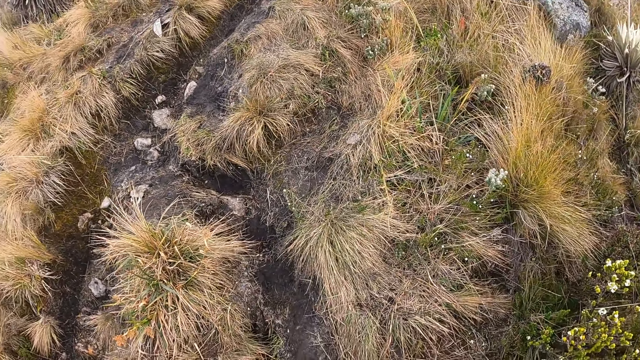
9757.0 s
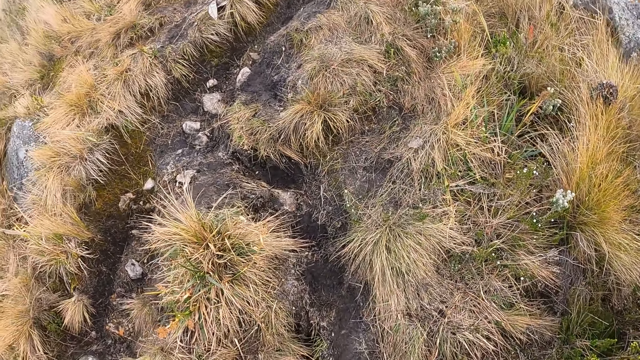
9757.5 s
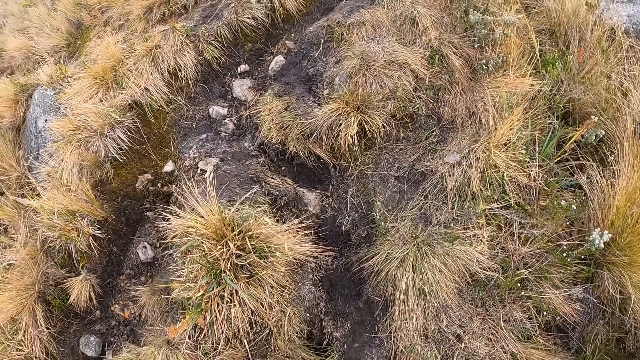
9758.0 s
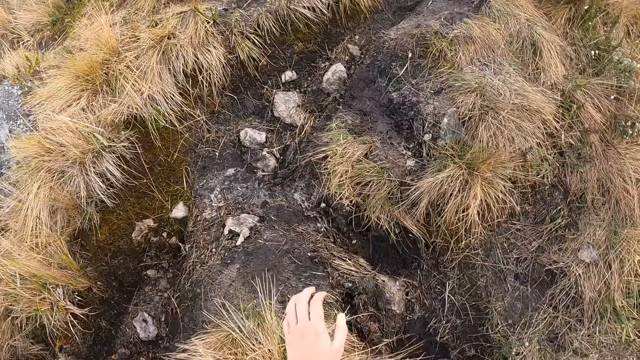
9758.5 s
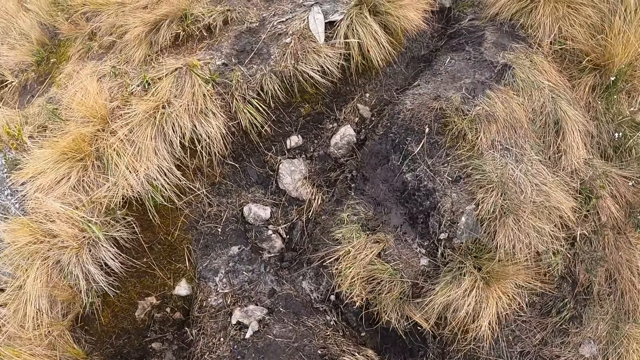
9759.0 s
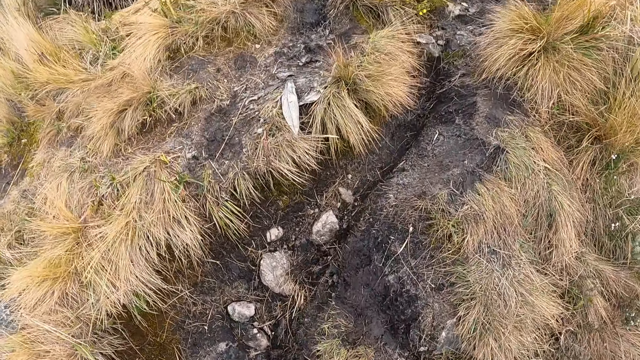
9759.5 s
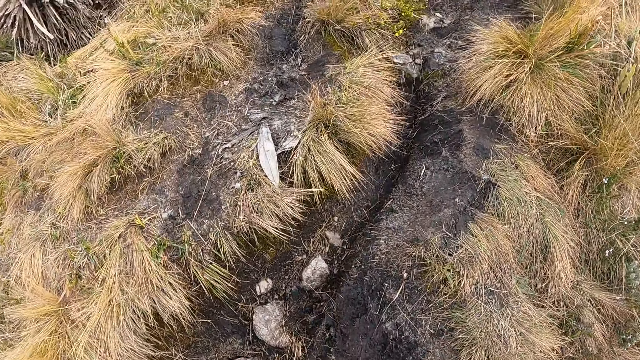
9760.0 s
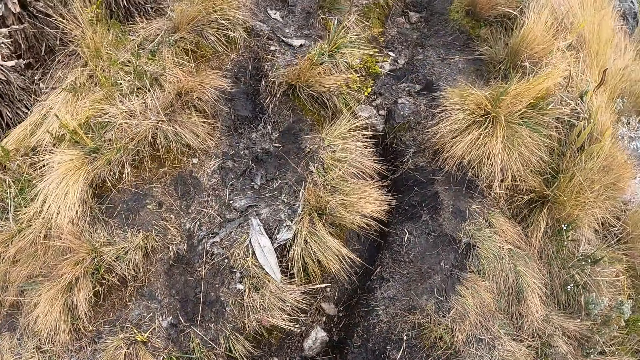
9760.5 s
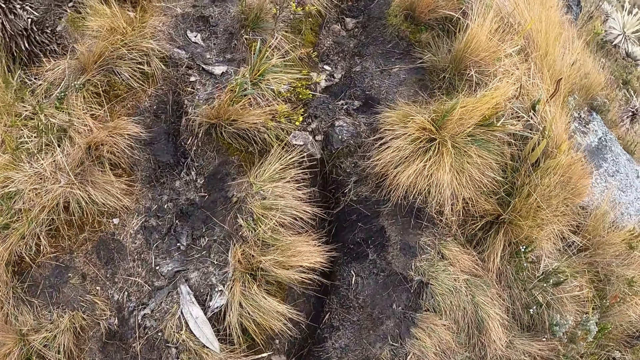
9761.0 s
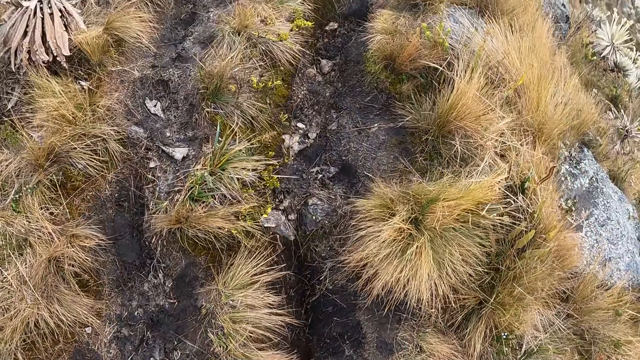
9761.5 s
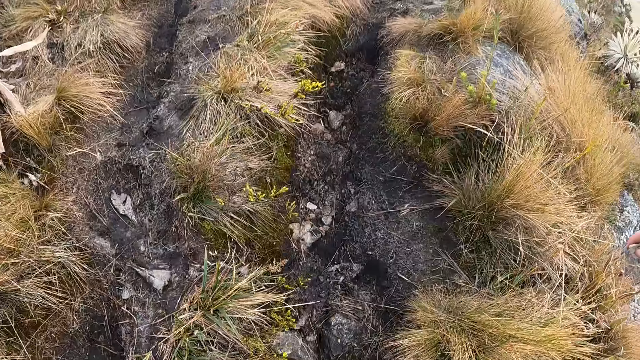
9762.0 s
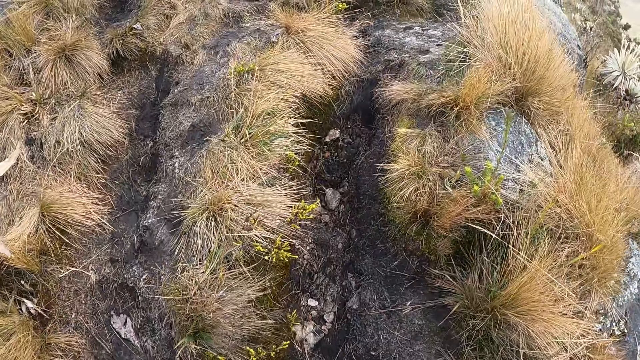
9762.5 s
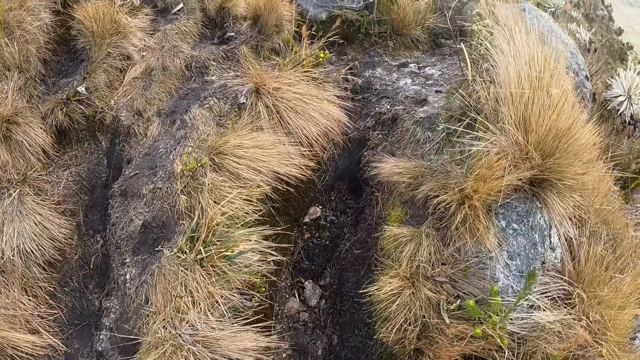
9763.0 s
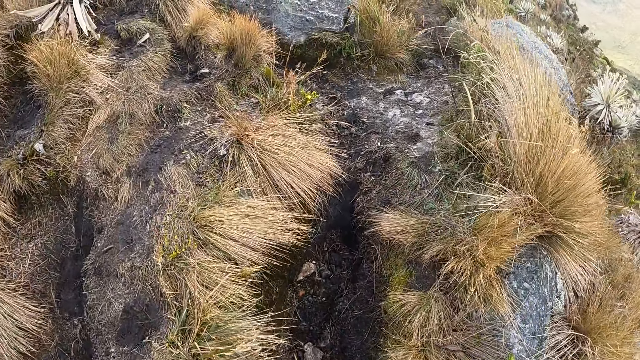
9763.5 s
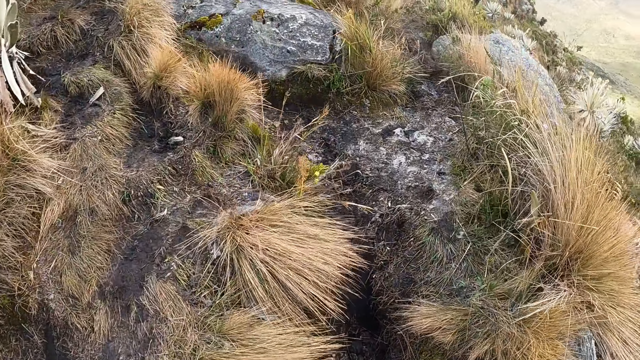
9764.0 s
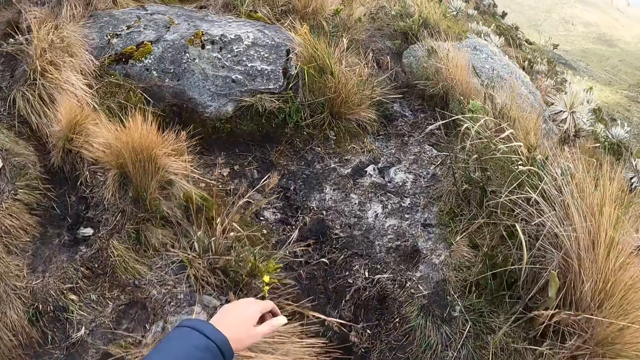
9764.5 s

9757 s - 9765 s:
The camera wearer walks up the hill.

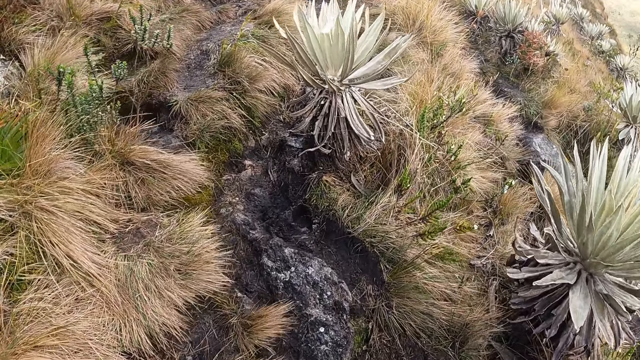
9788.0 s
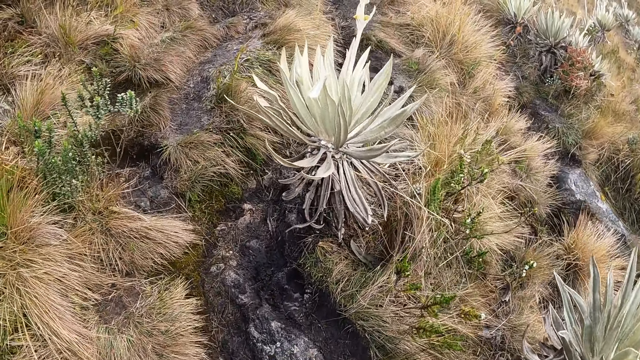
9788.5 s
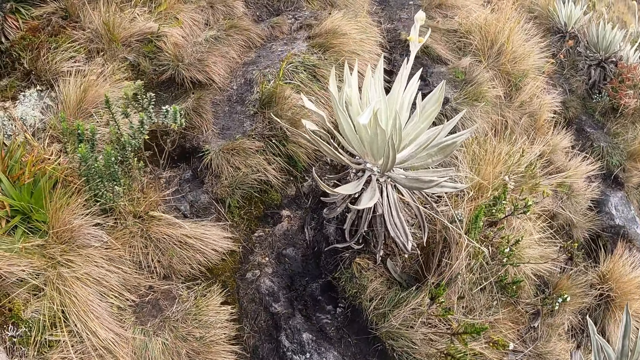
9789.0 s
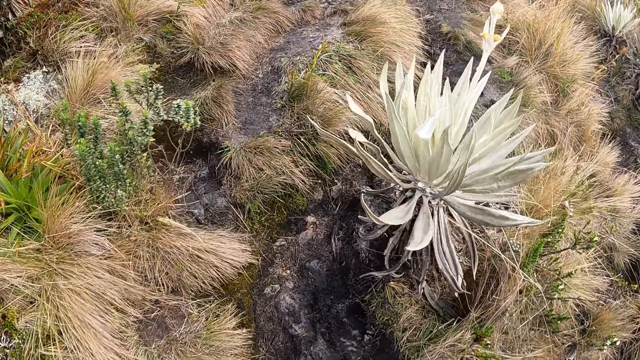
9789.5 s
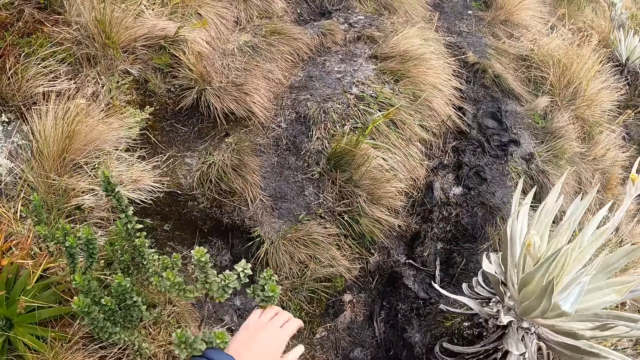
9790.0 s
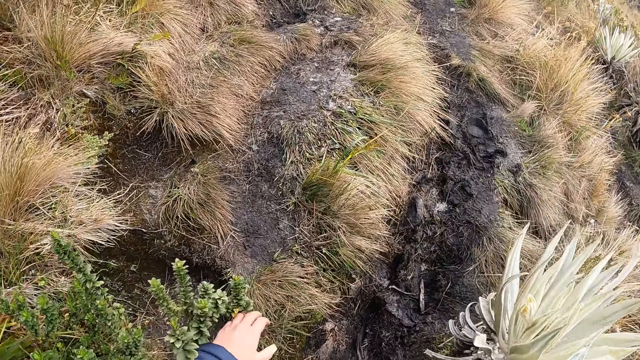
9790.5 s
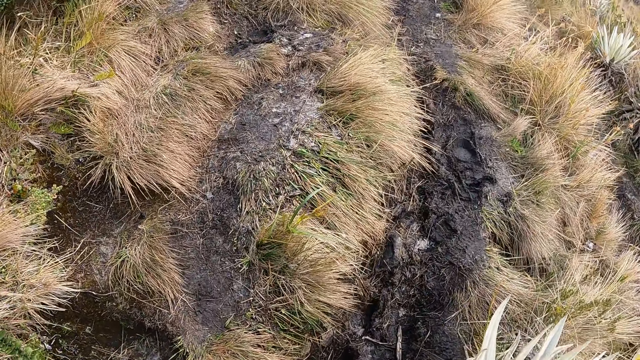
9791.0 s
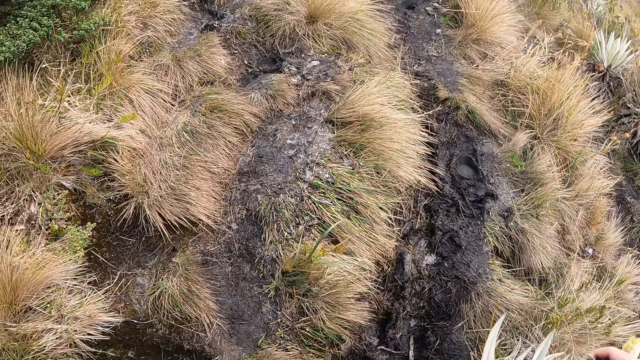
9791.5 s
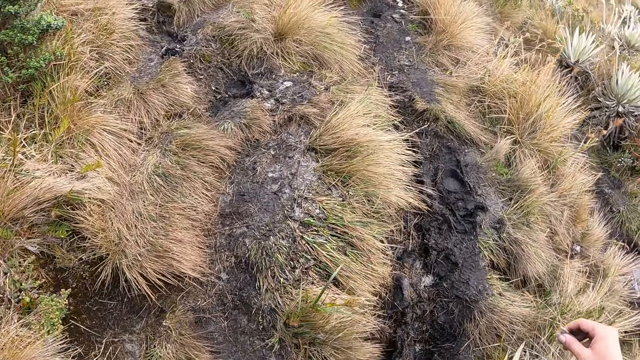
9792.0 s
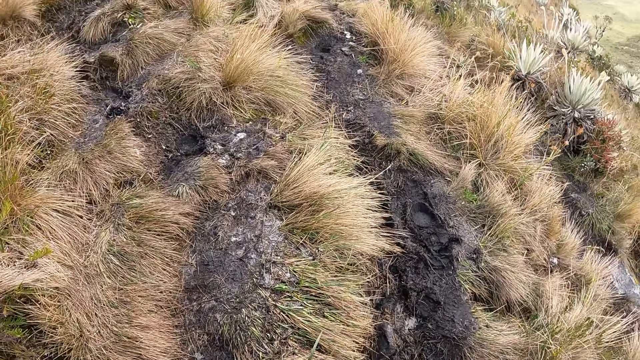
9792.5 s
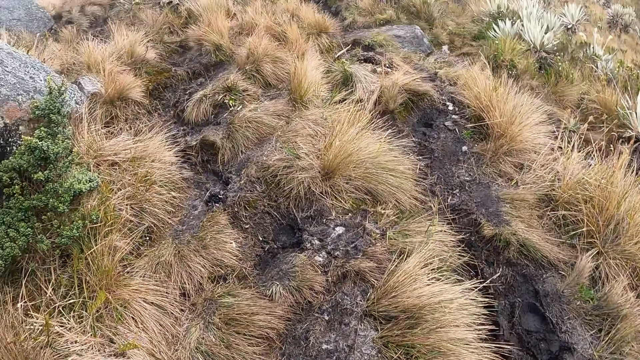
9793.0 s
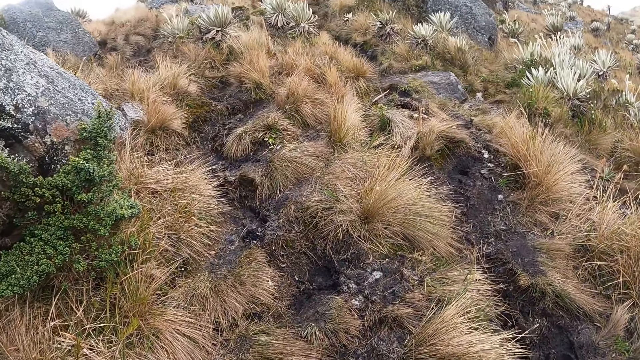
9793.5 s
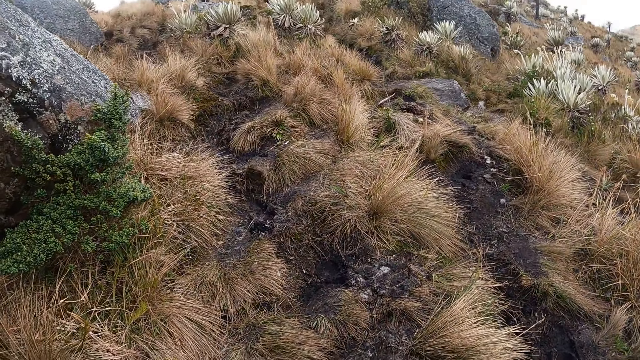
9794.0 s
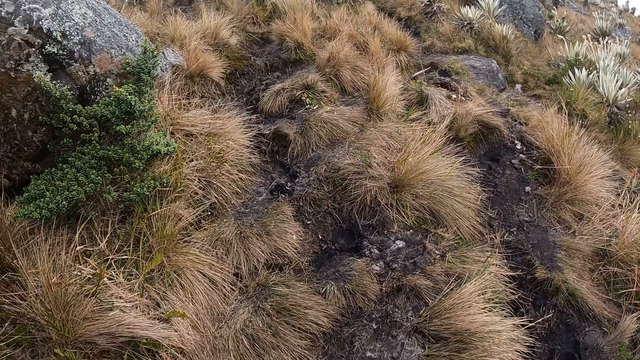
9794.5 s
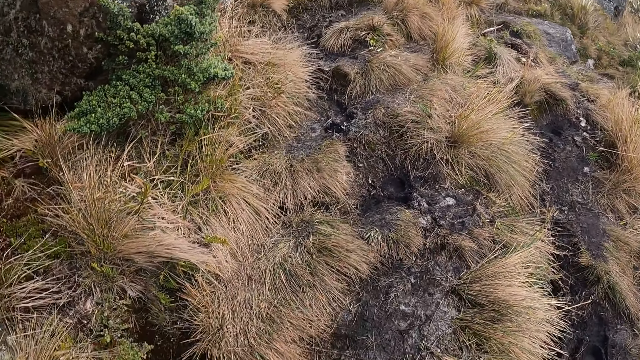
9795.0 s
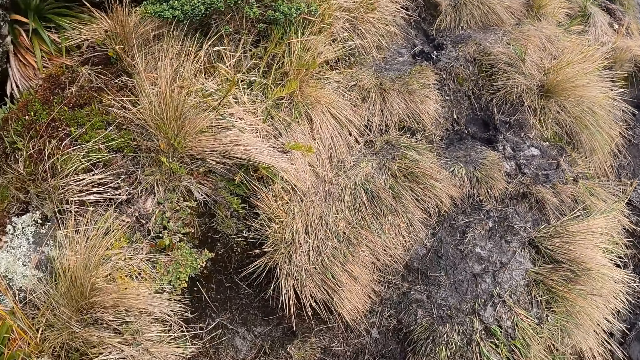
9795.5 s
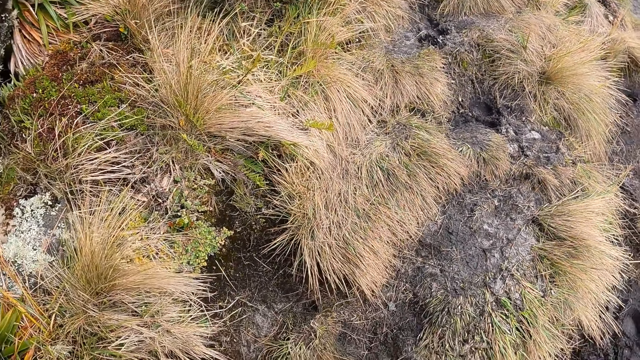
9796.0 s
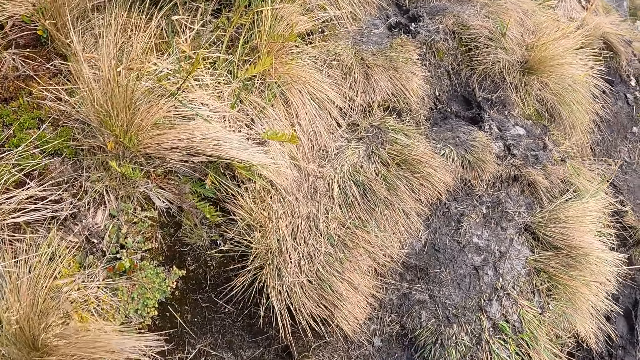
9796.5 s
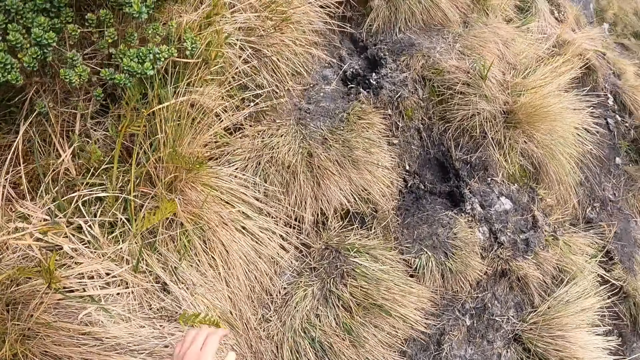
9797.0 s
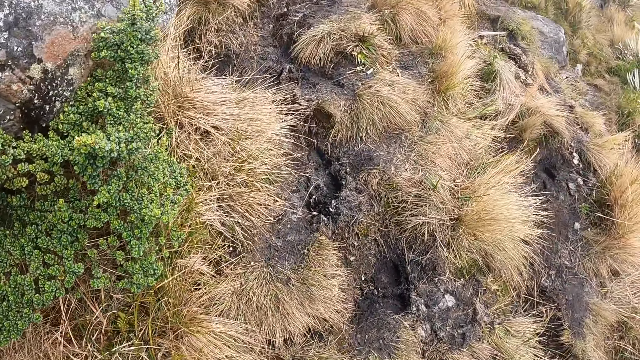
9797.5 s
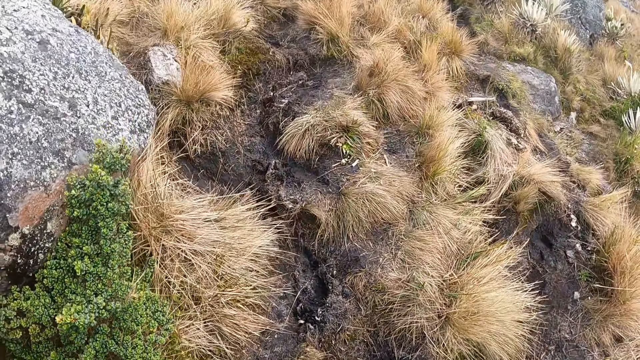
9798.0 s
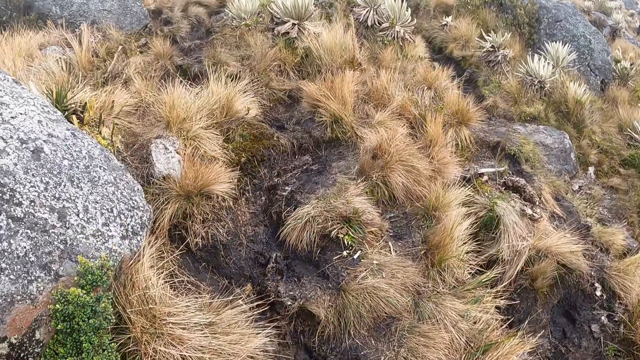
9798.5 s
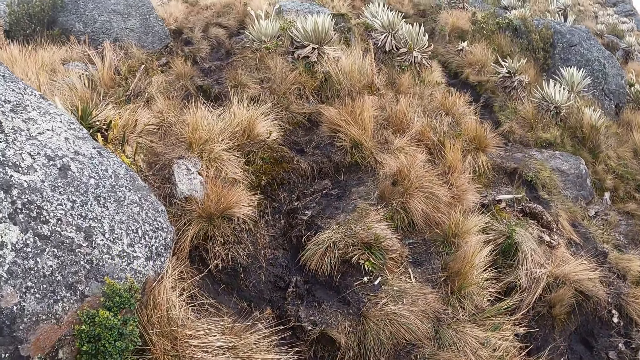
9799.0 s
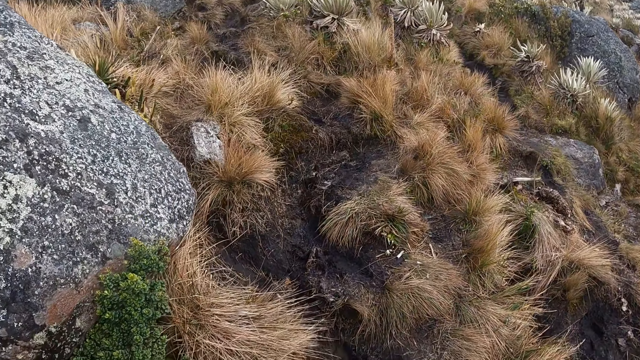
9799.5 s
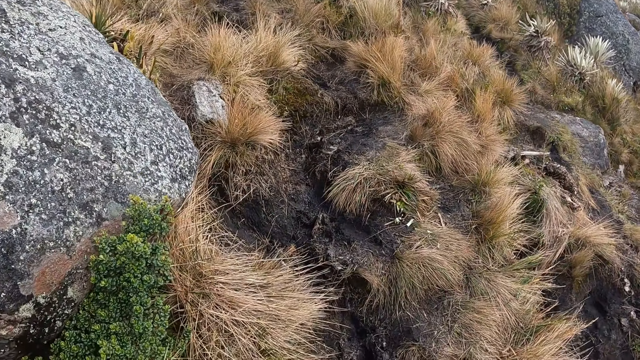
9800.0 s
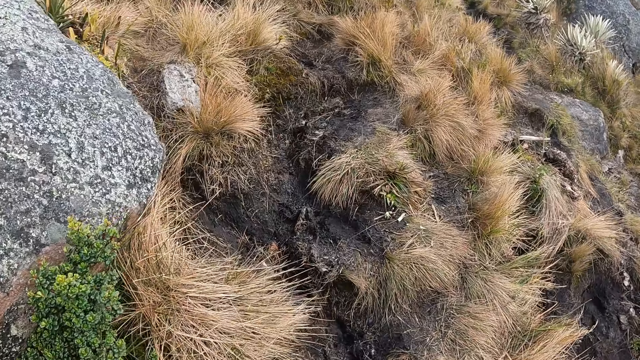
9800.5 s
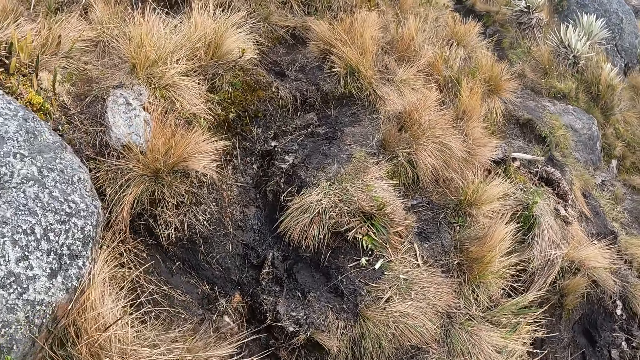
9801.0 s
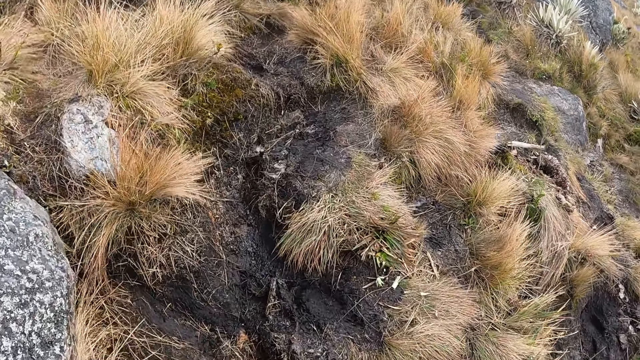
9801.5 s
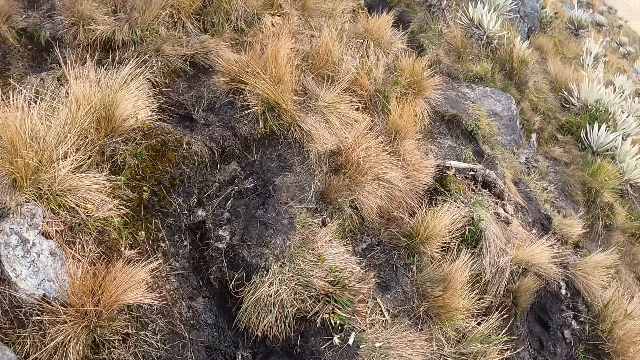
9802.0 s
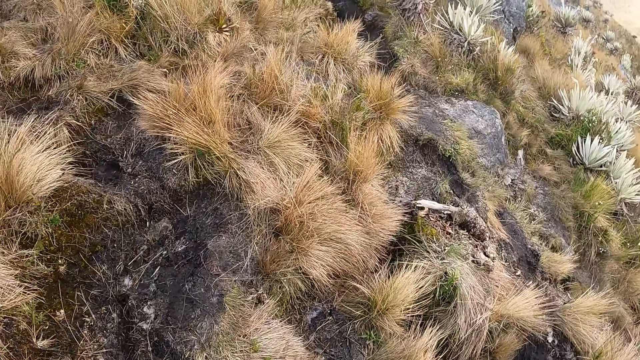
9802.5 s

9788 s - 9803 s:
The camera wearer touches a plant on the ground with her left hand.
